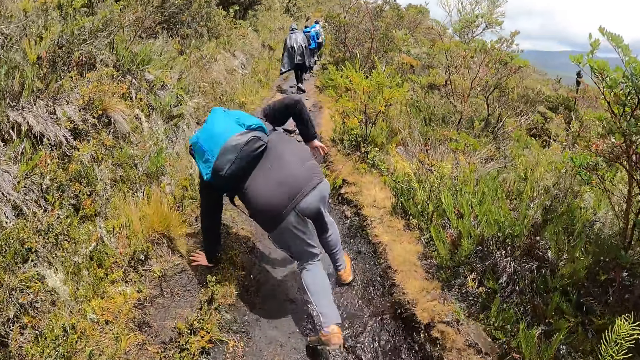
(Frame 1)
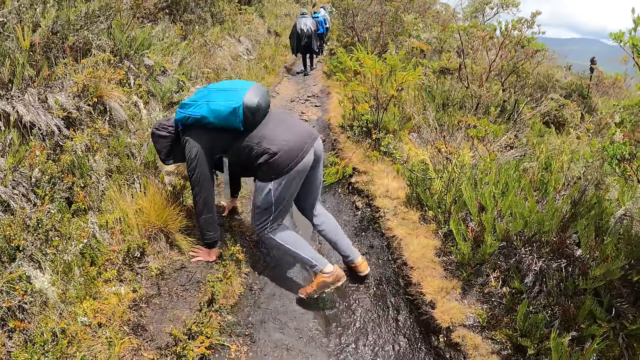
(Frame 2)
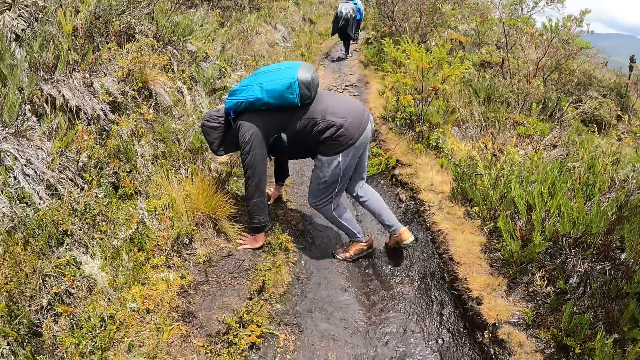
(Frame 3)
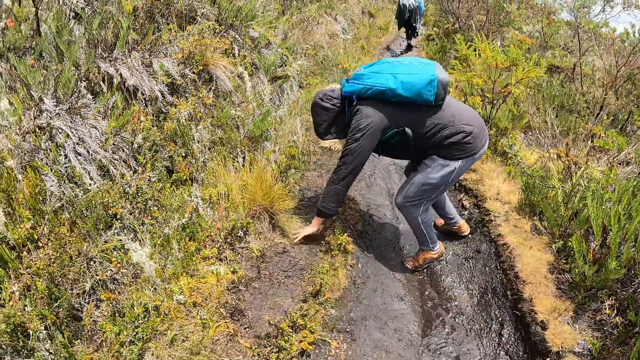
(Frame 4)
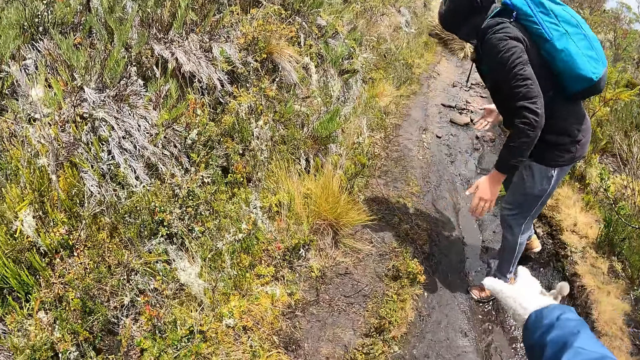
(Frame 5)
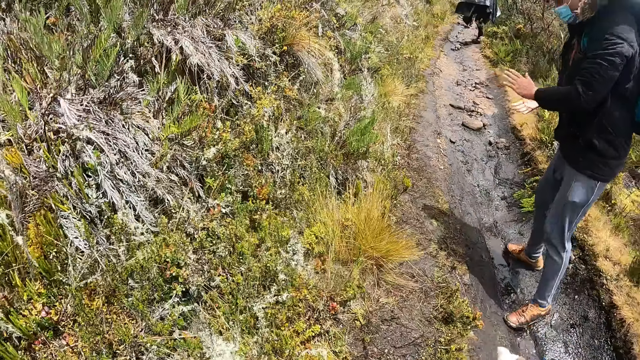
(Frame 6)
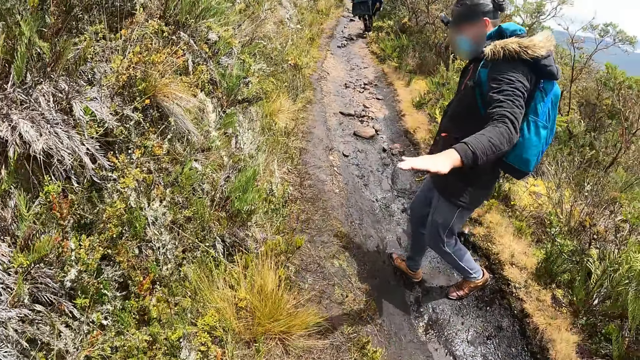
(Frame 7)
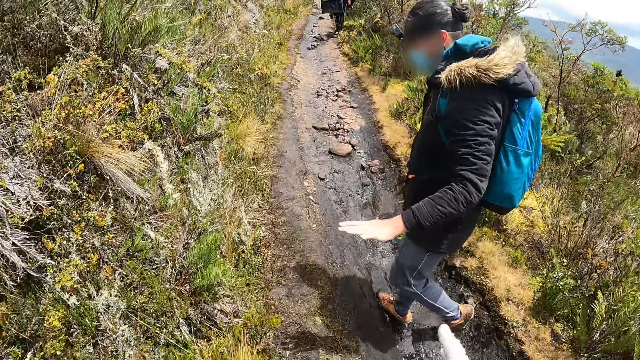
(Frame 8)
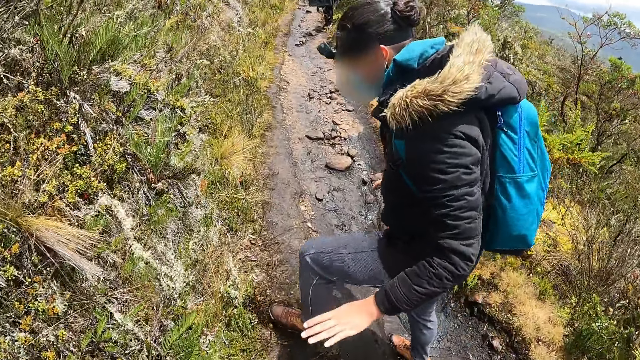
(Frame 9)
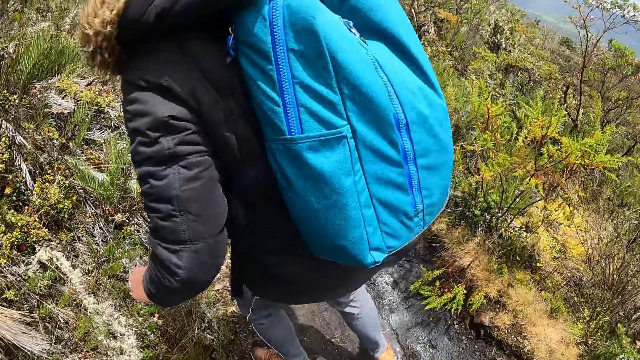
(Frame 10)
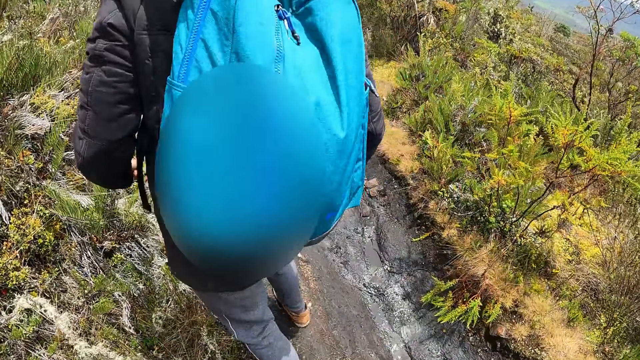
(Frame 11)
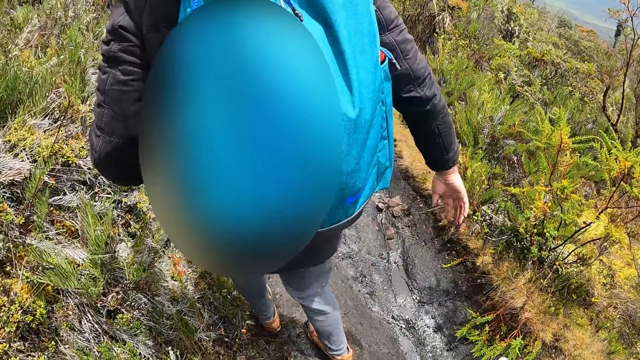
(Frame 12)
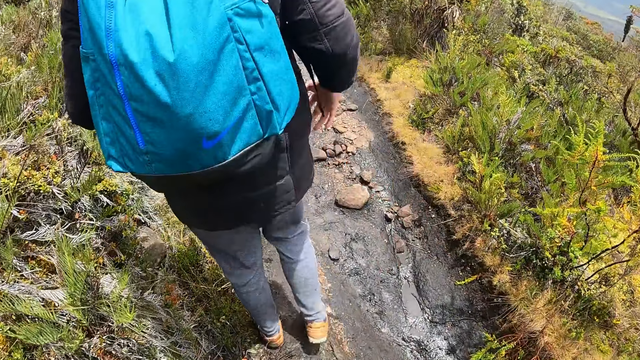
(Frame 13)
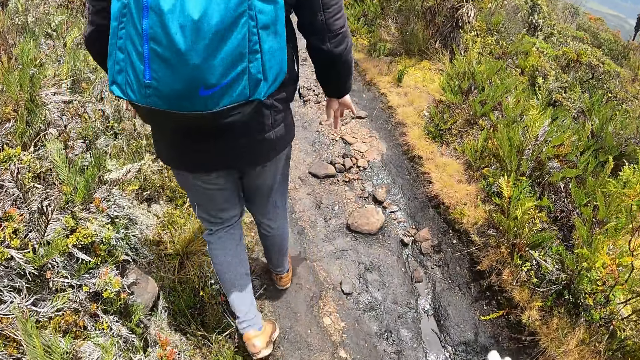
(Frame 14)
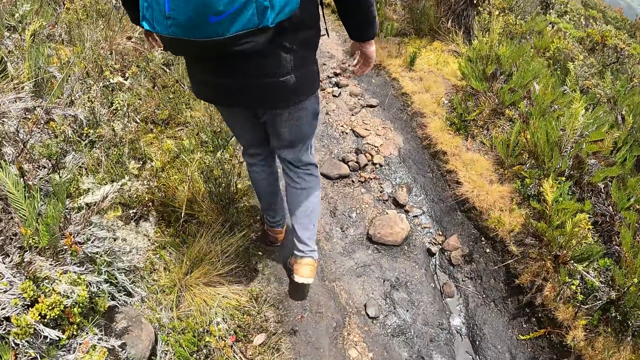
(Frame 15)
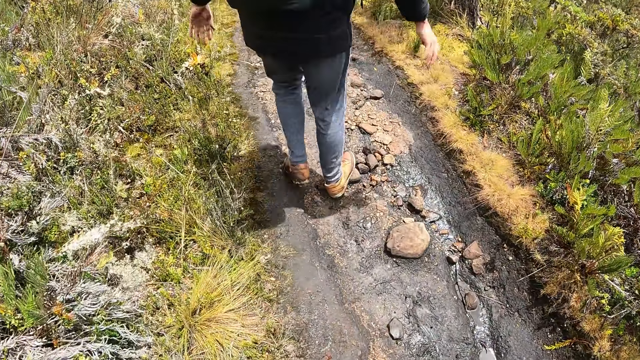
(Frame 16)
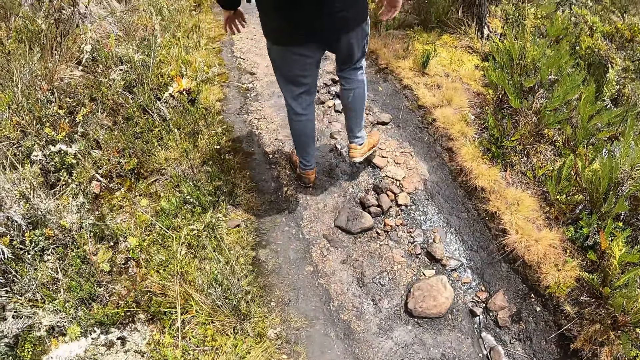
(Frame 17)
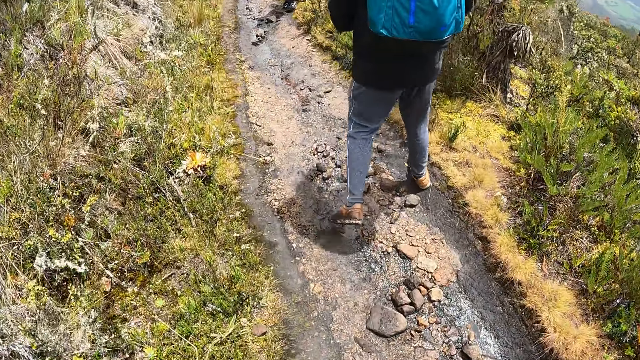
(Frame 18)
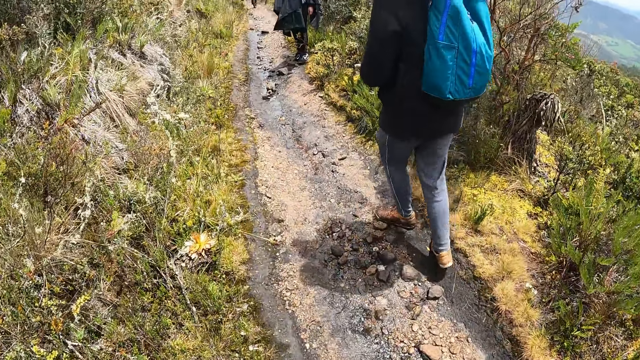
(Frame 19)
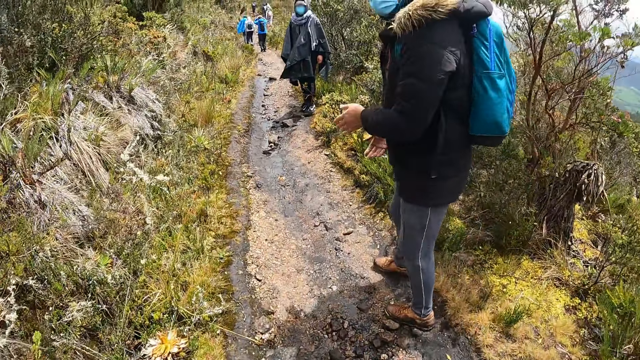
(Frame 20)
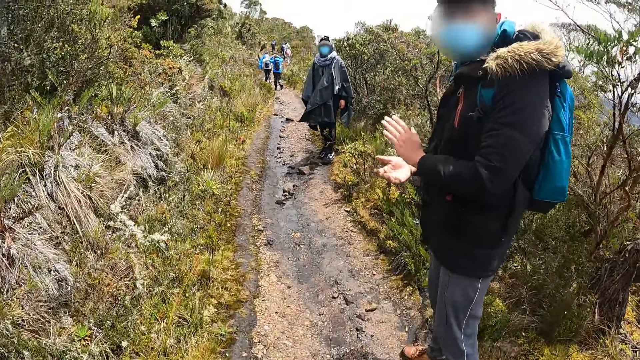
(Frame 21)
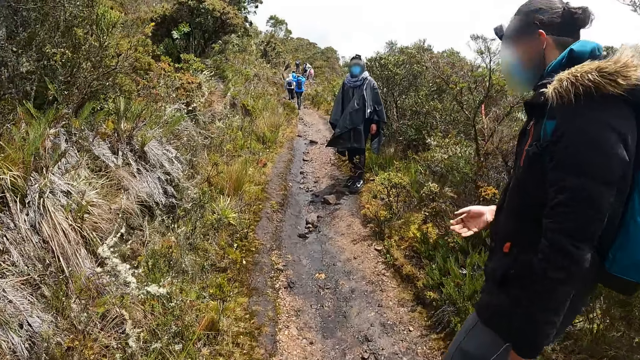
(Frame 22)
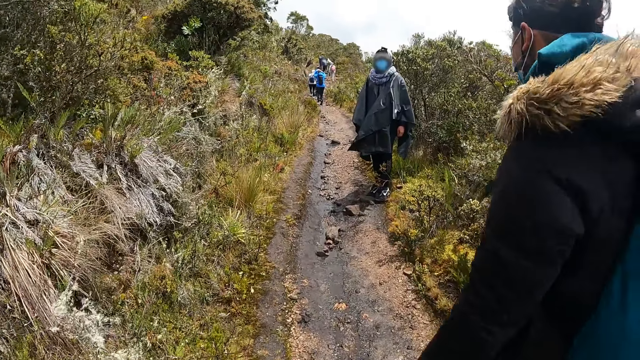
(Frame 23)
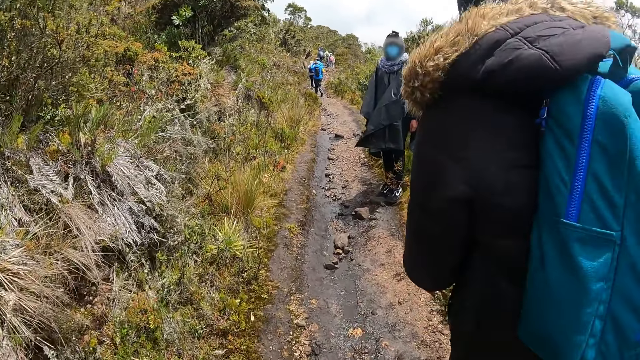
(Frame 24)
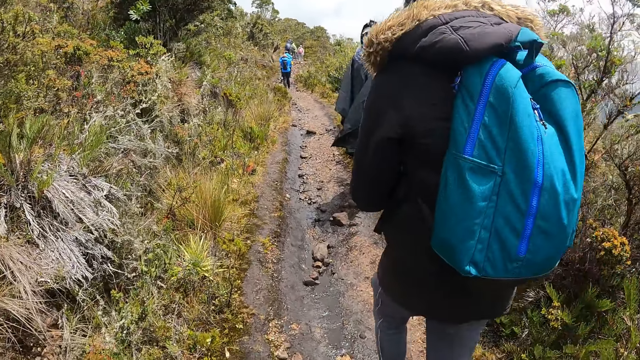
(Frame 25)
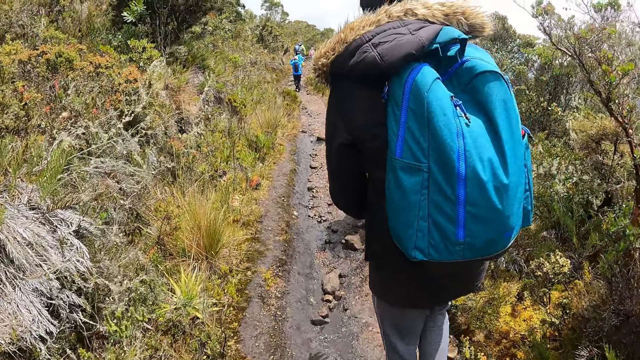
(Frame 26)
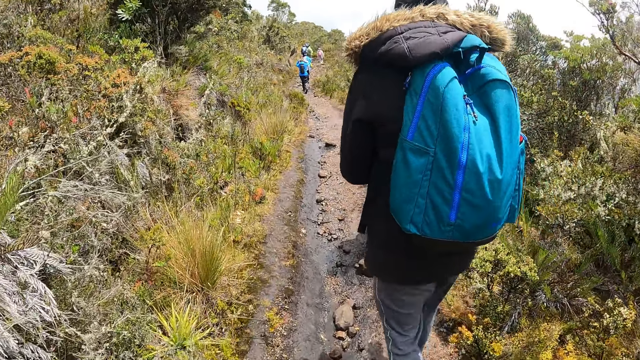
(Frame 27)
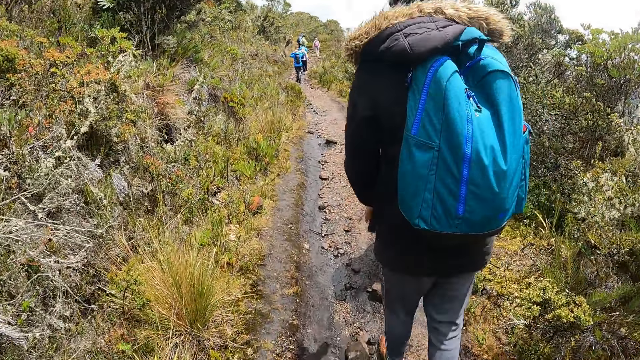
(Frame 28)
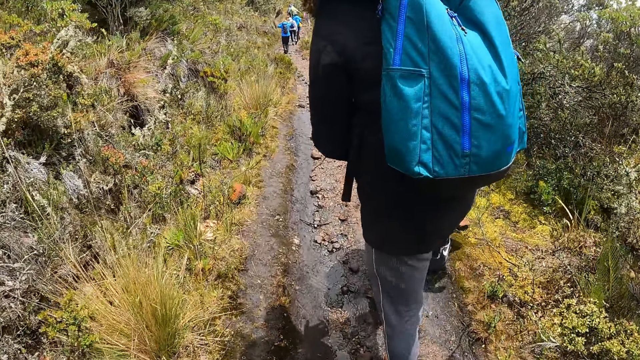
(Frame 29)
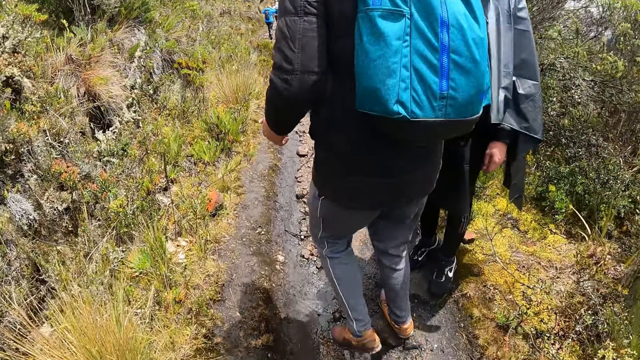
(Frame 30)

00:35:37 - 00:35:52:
The man supports hands on the ground. The camera wearer makes a hand gesture with her right hand. The man stands up. The camera wearer stretches her hand. The man rubs his hands together. The man slides. The camera wearer hikes with the man. The man and a person look around. The man rubs his hands together again. The man walks.

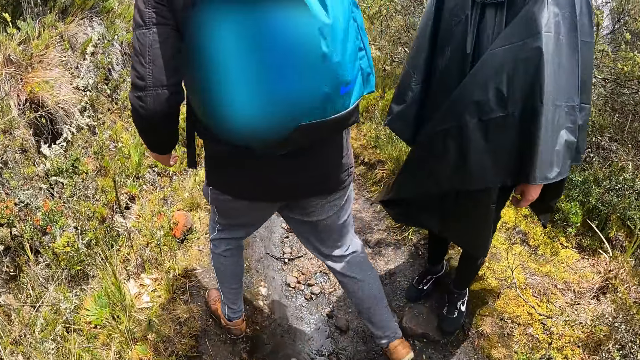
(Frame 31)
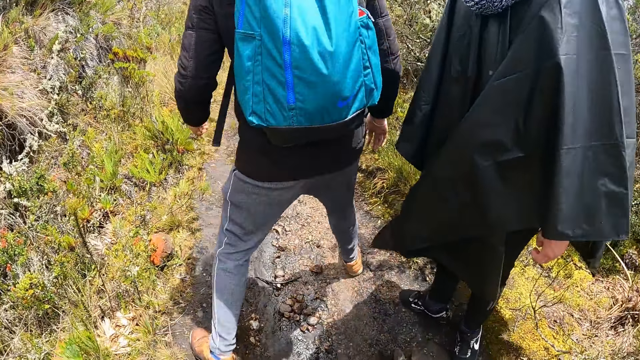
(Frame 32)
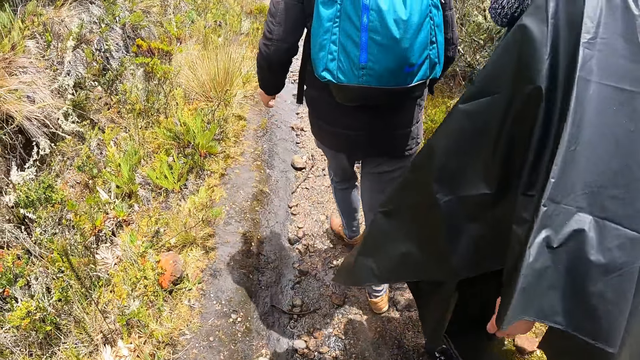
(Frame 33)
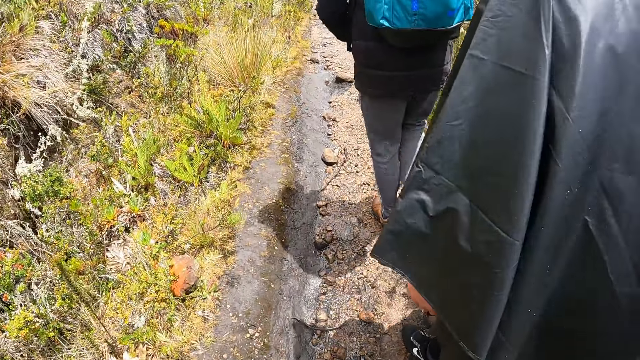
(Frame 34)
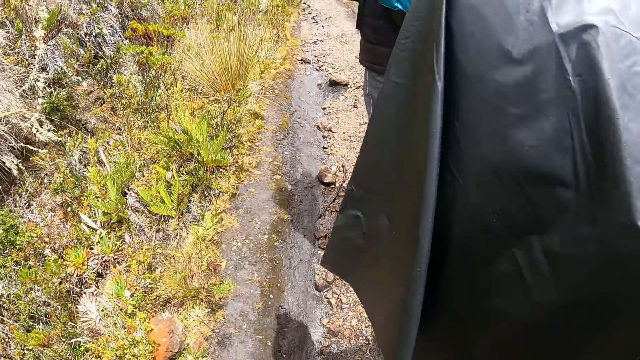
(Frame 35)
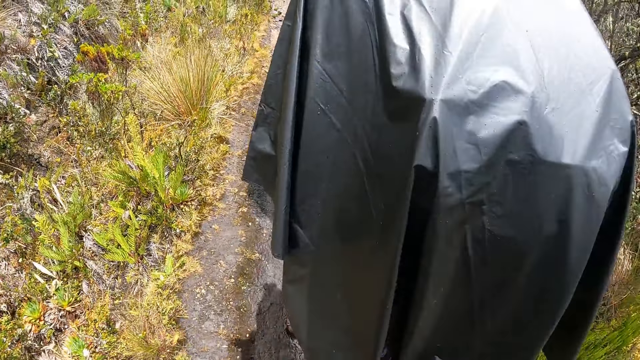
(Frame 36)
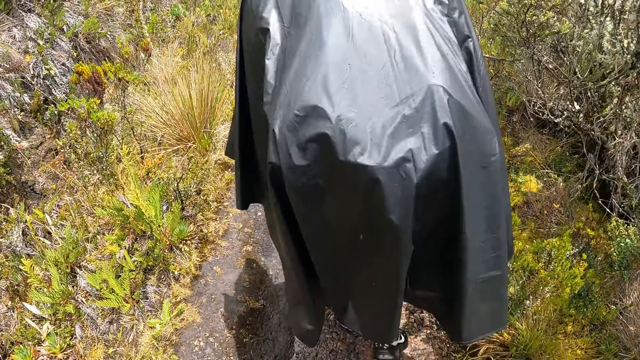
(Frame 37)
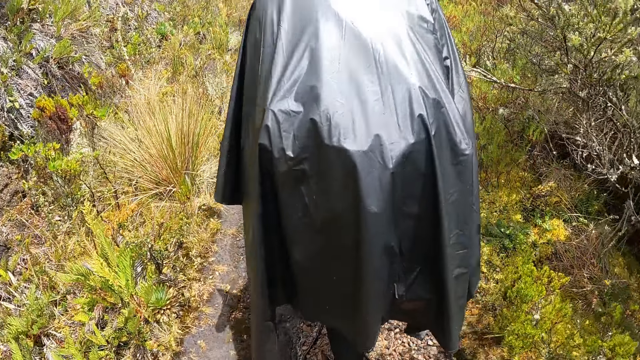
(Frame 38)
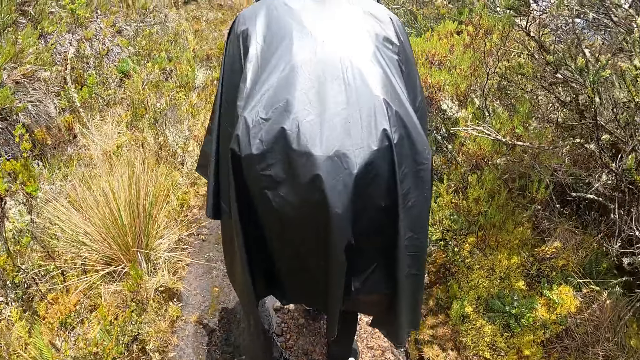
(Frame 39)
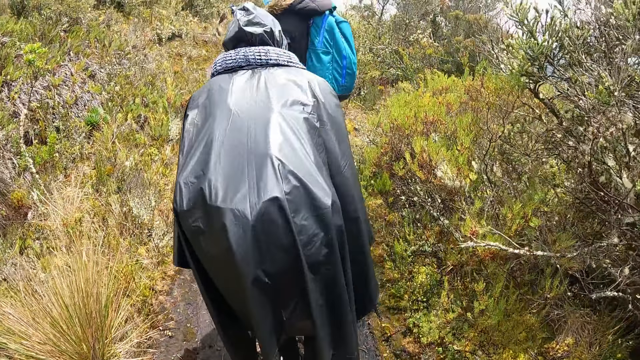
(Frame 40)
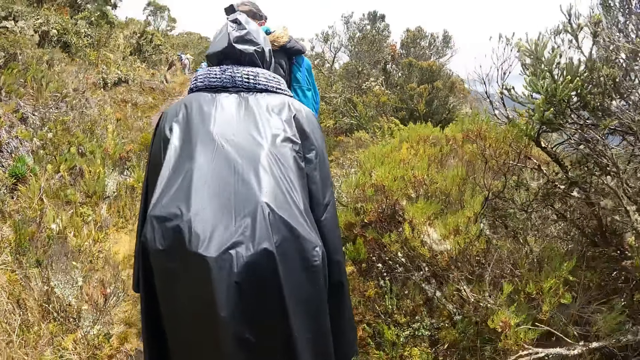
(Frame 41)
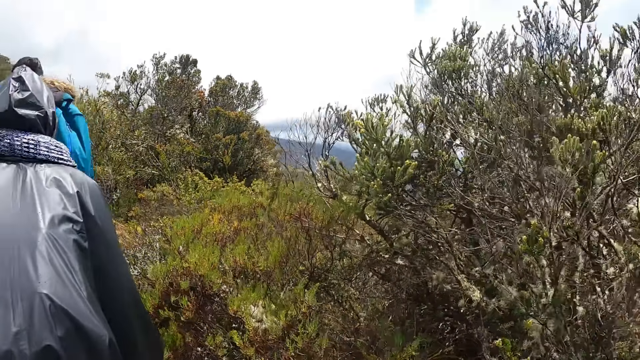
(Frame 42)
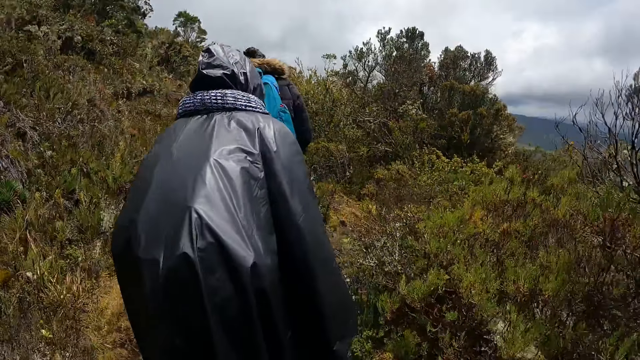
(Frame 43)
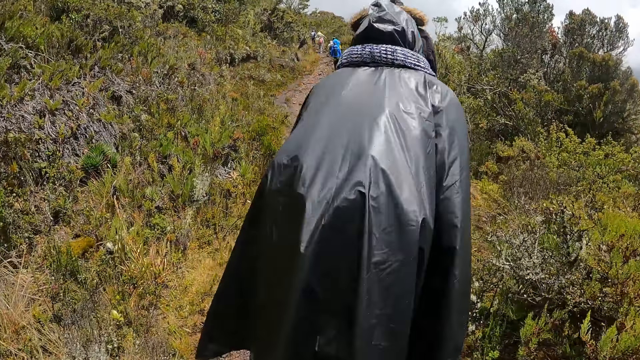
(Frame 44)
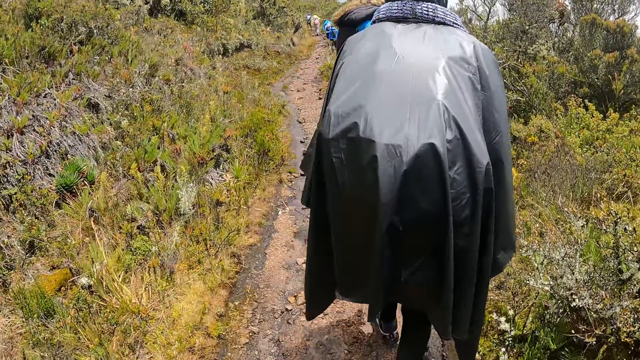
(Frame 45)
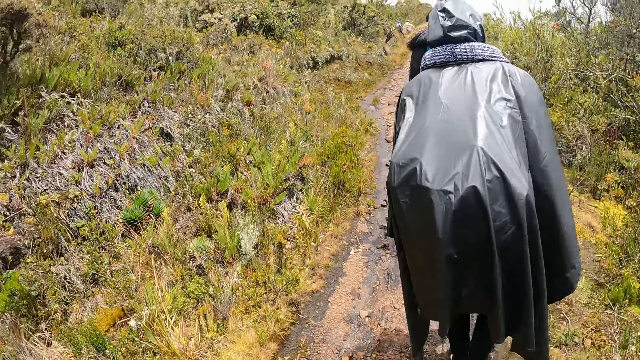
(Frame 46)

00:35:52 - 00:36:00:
A person hikes on the mountain with another person and the camera wearer.
